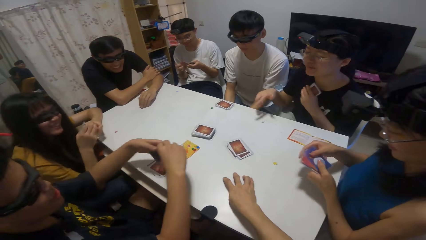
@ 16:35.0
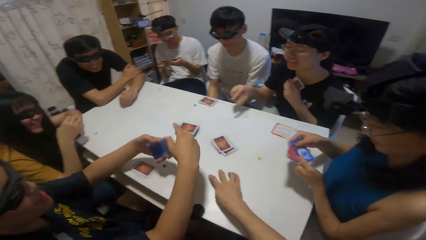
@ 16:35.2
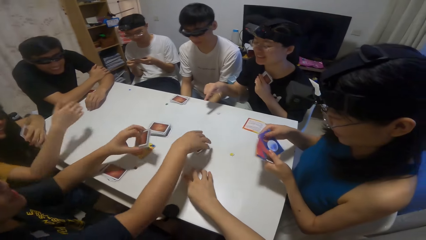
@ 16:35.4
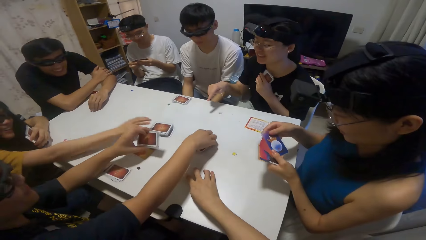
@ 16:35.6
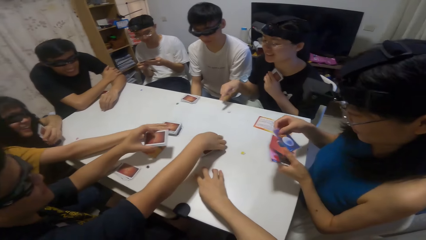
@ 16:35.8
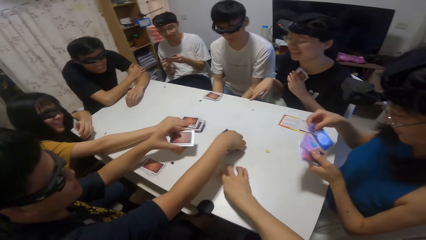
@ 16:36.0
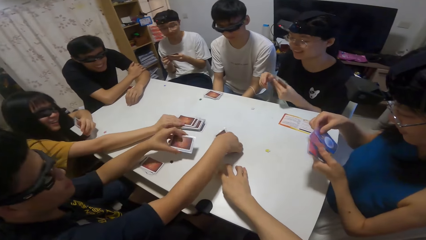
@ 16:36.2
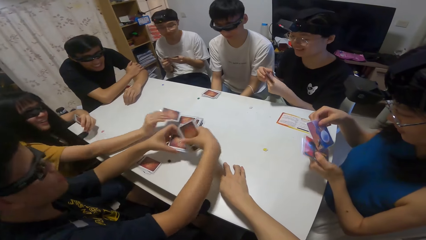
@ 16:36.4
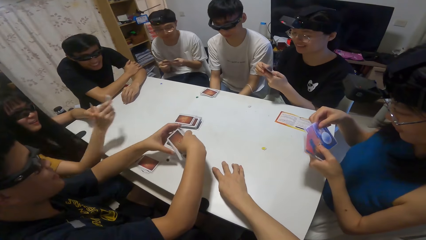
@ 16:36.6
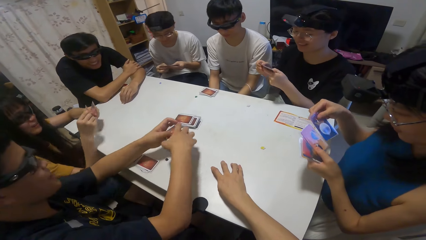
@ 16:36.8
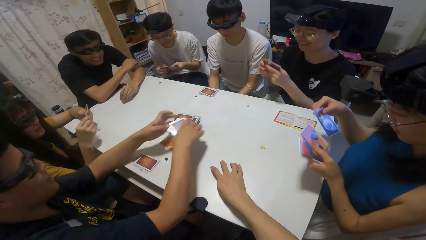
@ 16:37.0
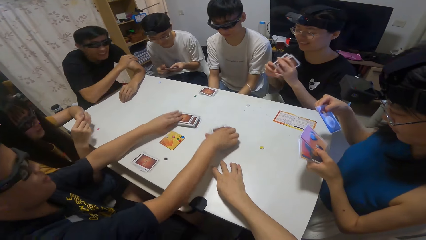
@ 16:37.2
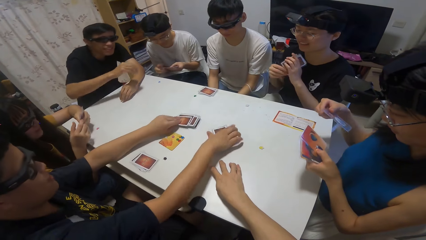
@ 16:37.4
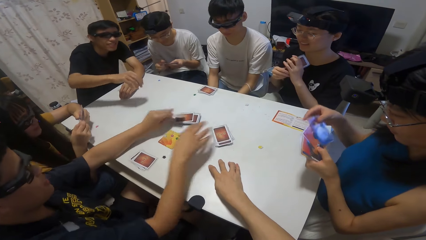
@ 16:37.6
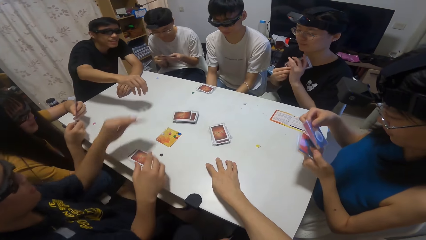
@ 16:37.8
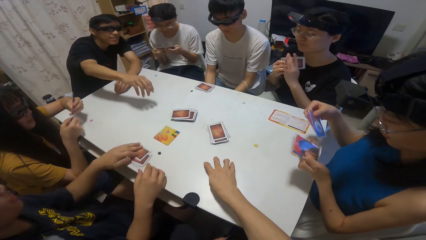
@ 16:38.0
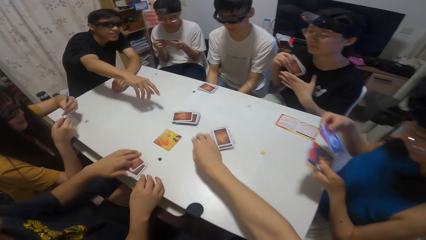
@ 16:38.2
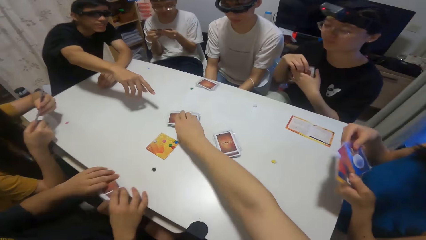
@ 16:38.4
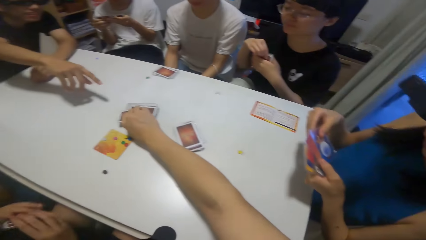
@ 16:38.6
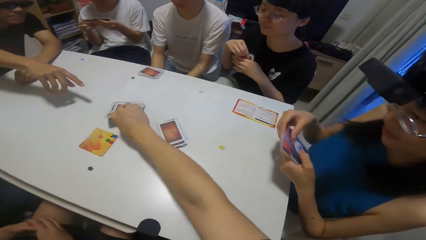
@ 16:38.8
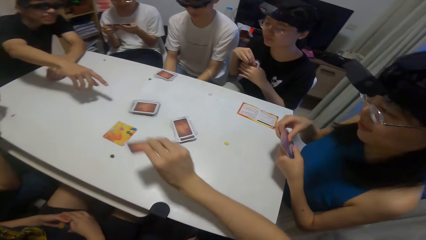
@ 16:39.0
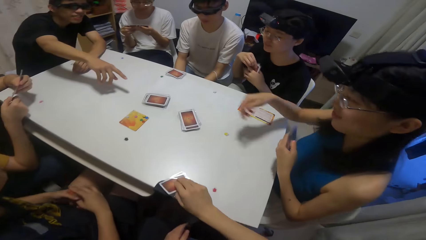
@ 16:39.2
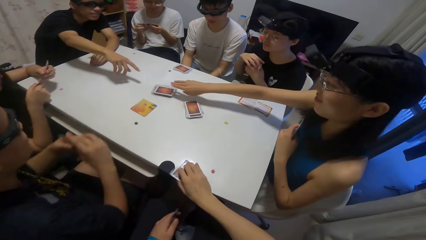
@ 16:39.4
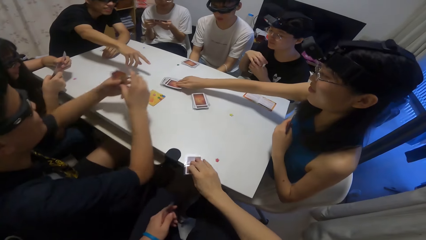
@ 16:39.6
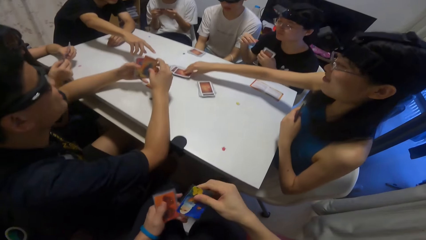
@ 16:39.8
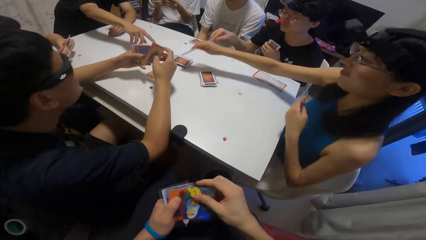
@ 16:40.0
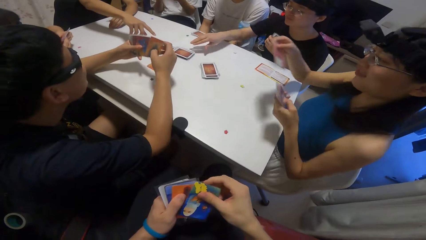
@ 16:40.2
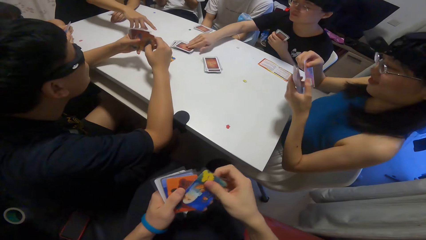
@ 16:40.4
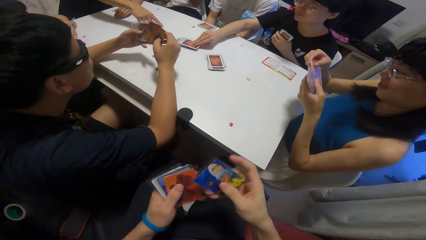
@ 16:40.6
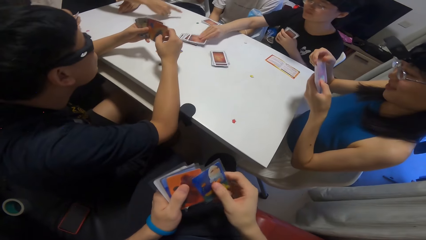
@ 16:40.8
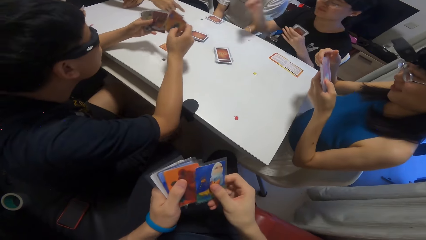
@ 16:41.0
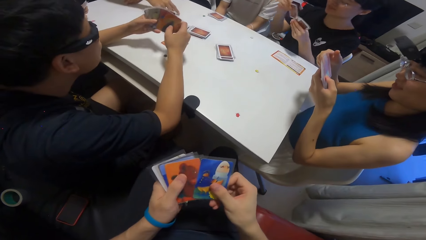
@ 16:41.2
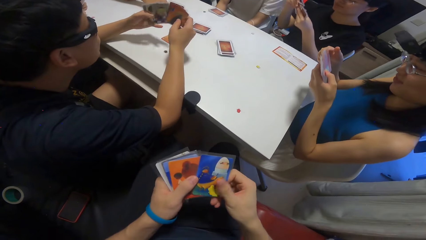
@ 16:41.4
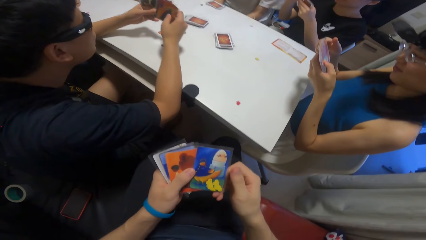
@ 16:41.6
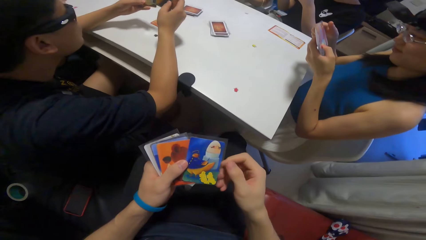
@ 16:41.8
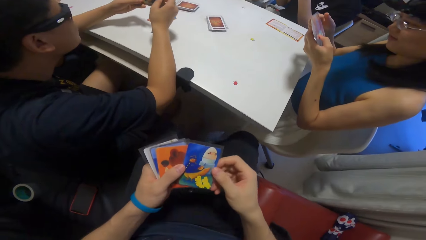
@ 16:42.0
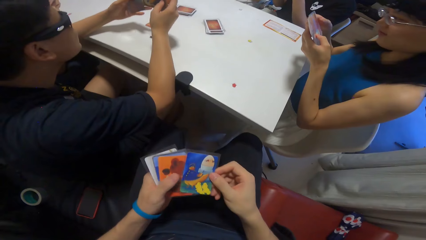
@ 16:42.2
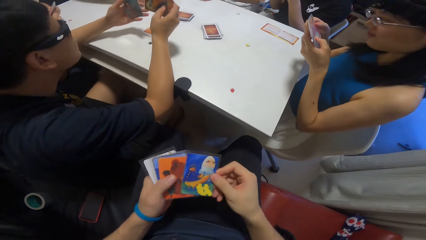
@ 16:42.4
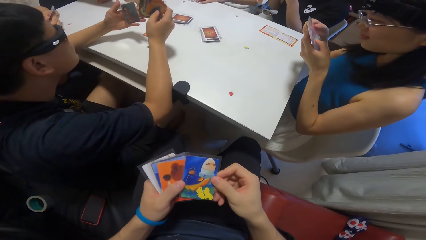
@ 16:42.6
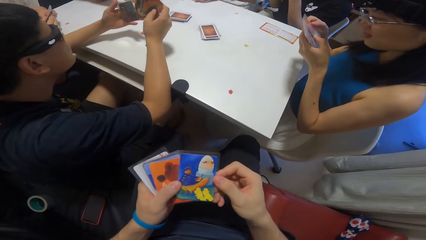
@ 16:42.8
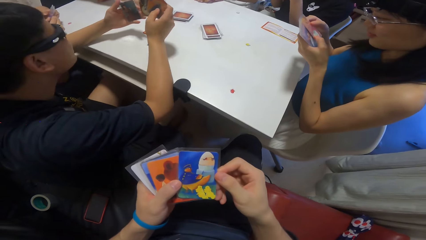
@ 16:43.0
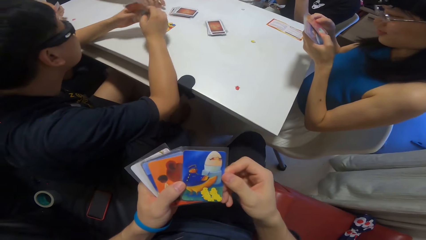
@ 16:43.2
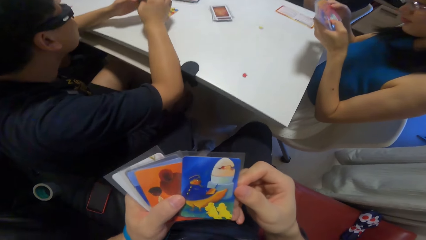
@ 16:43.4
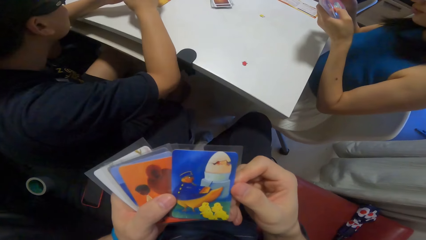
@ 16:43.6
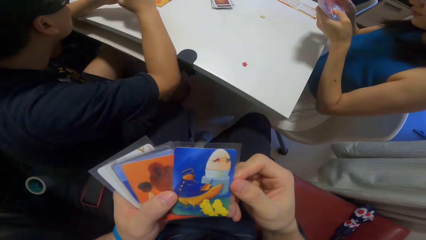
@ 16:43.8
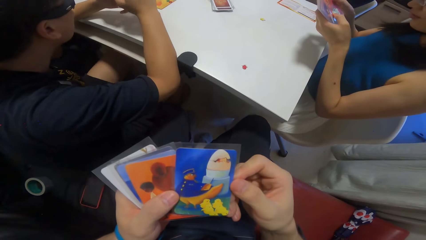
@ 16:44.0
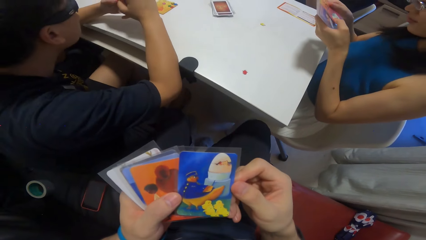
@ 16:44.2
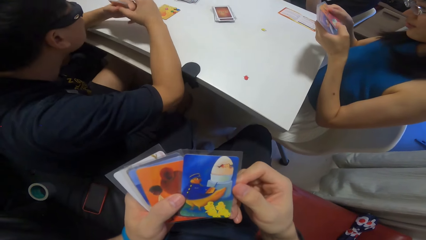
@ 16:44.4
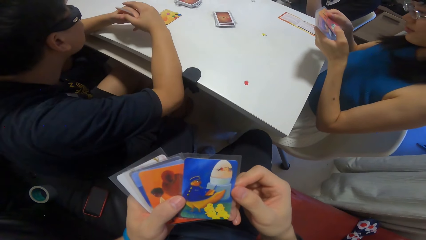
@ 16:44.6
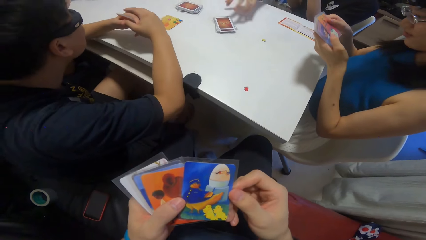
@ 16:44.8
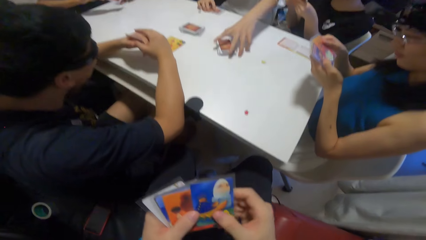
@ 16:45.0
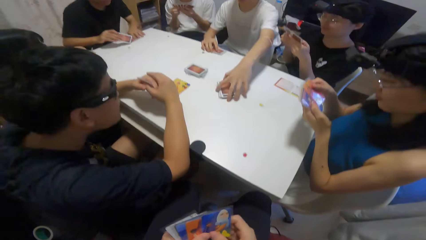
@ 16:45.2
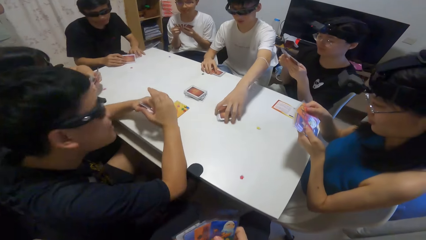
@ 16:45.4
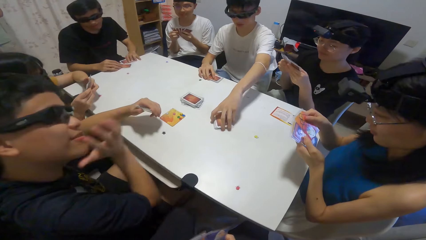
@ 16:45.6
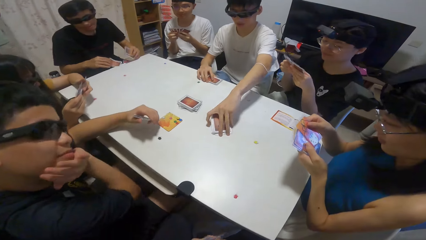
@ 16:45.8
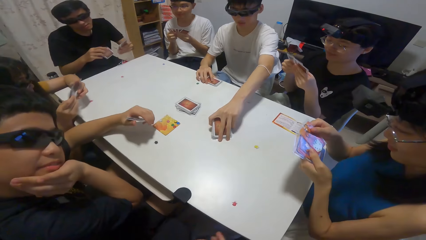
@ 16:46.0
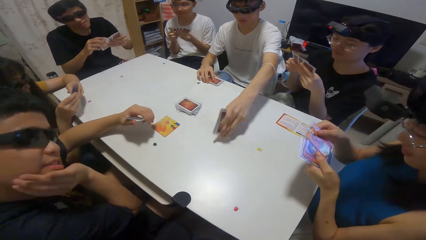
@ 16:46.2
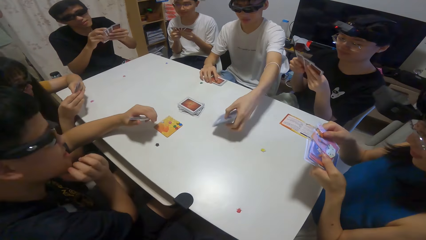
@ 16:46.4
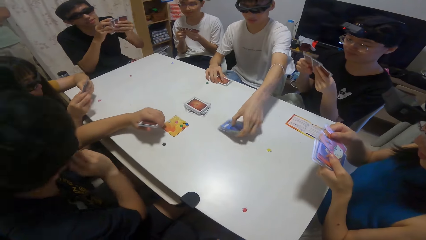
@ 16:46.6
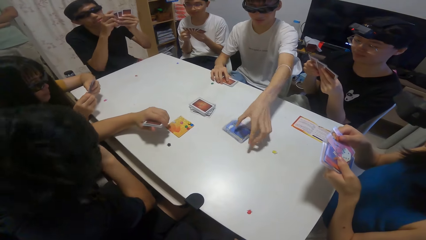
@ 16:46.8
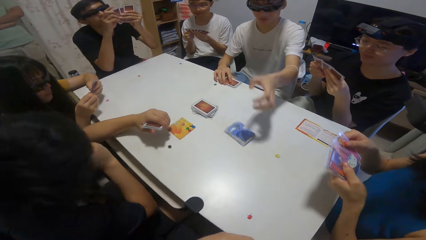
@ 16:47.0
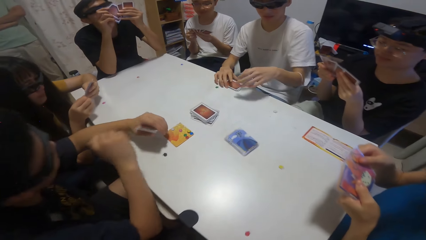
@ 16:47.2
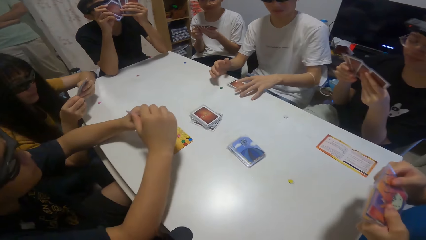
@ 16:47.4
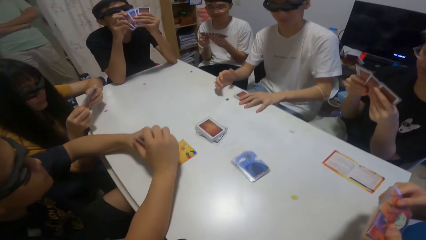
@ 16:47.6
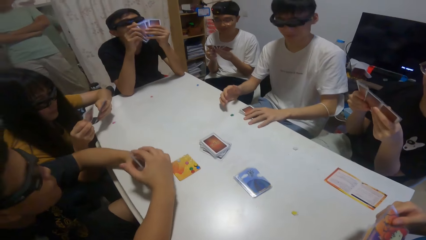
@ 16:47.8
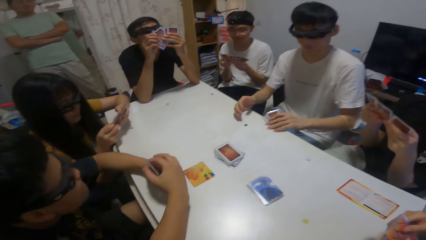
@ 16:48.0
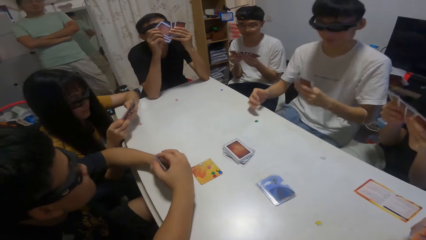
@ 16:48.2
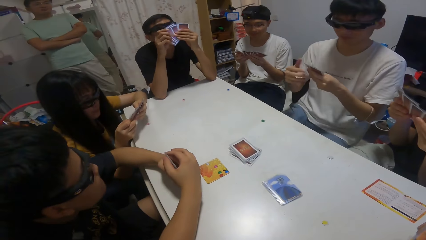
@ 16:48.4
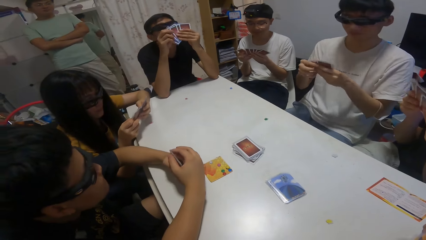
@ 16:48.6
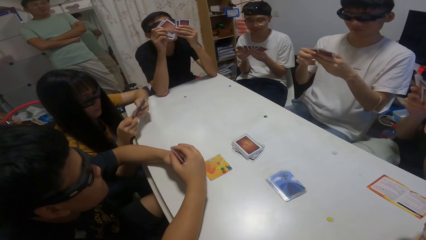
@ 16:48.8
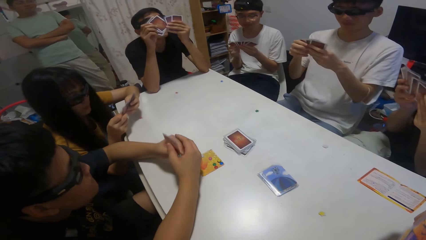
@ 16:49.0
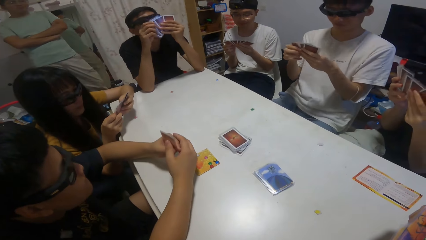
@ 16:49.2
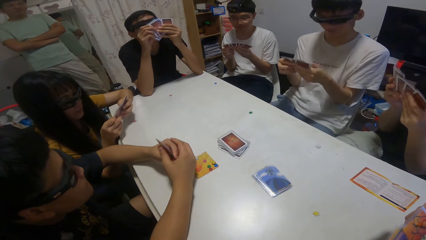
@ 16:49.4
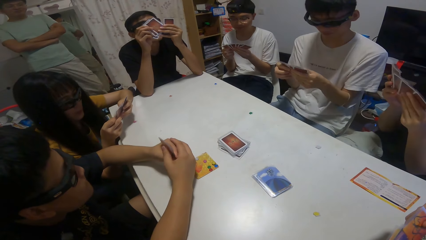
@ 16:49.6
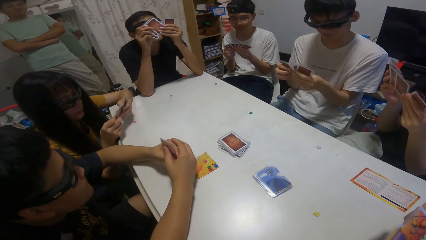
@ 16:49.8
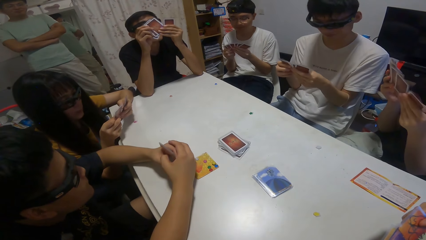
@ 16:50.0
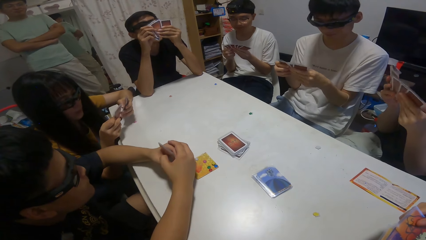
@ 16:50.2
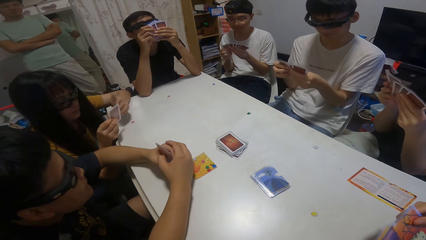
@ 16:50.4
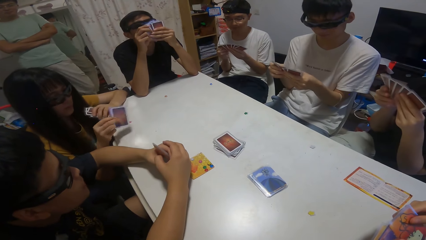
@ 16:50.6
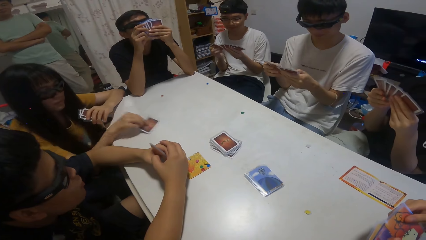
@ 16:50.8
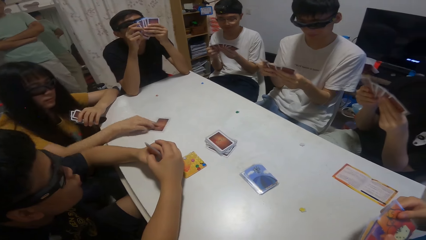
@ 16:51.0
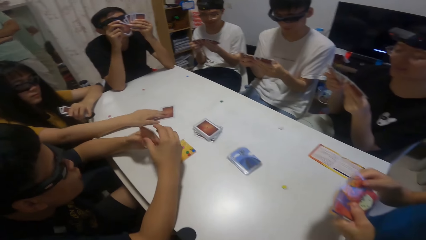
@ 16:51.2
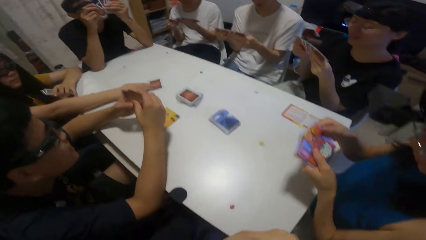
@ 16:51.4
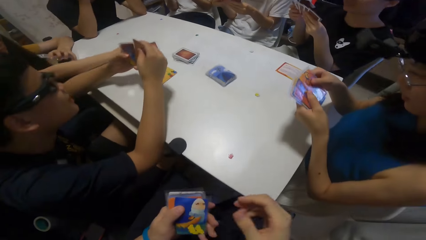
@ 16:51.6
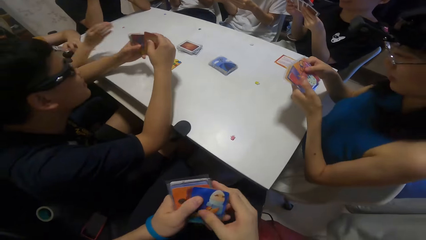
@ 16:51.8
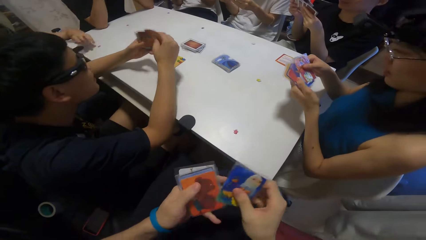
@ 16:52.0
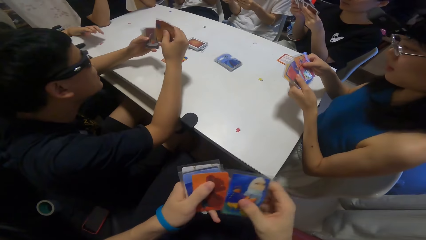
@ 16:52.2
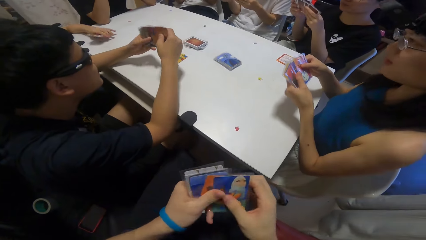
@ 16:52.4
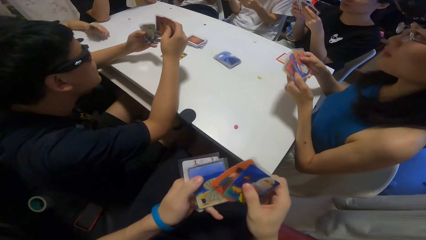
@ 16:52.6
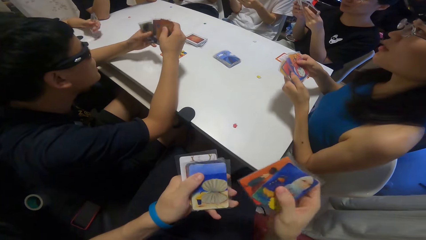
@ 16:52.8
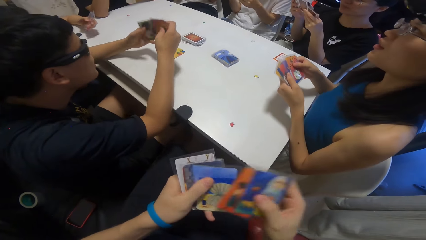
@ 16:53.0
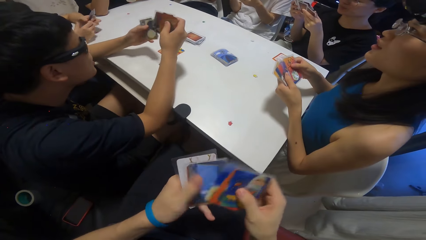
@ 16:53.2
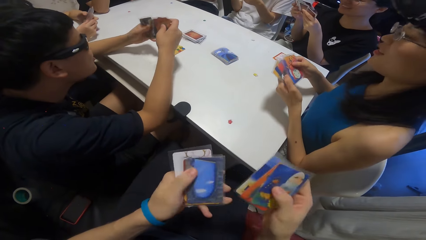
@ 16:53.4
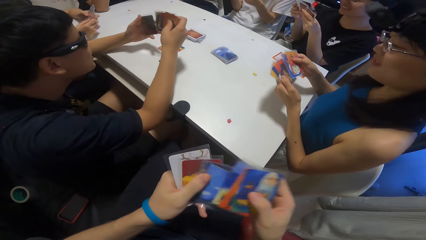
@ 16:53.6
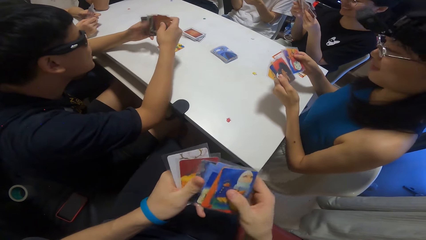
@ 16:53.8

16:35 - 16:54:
A boy picks up some cards on the table with his right hand. A girl picks up a card on the table with her right hand. The camera wearer shuffles cards on the table. The boy drops the cards on his right hand on the table. The camera wearer picks up a card on the table with her right hand. A person shuffles cards on the table. Another girl picks up a card on the table with her right hand. Another girl picks up a card on the table with her right hand. The person shuffles cards with both hands. Another boy flips some cards on the table with his left hand. Another person moves cards on the table. The first girl drops a card on the table. The camera wearer counts the cards on her hands. The first person shuffles cards with both hands.
